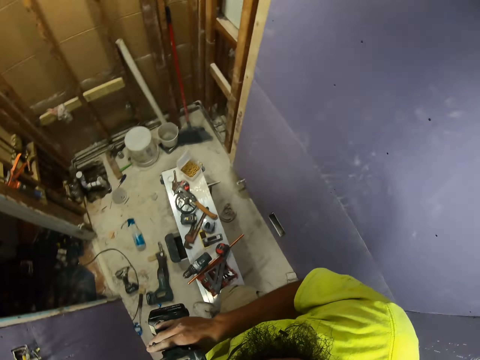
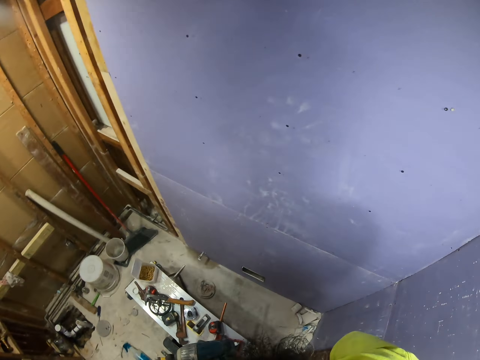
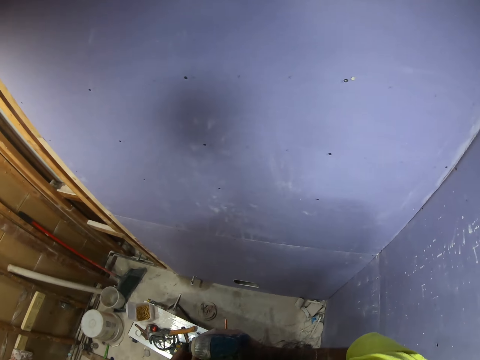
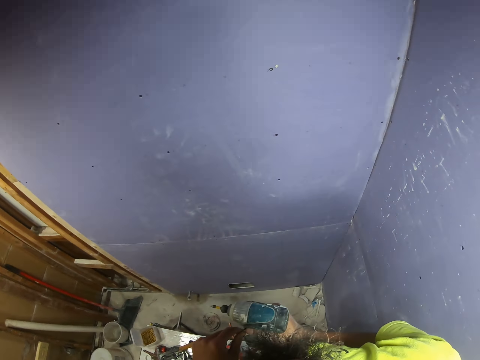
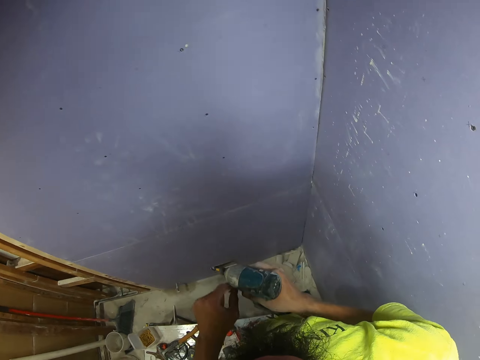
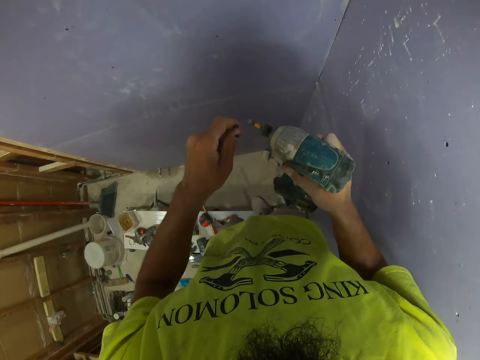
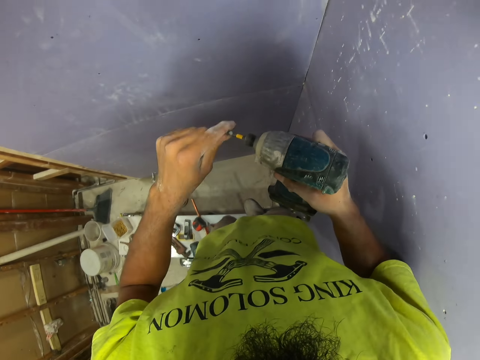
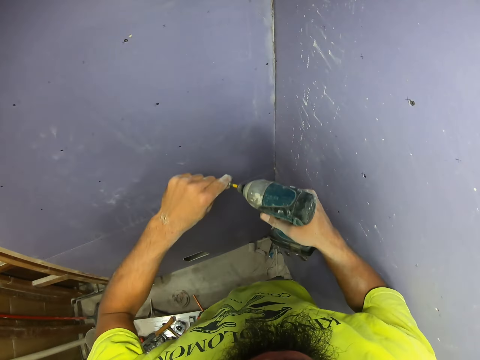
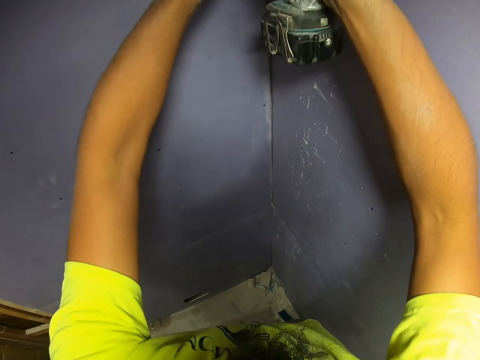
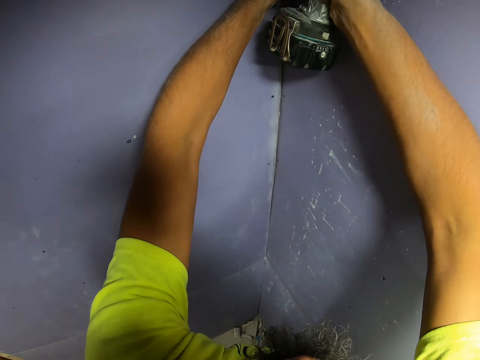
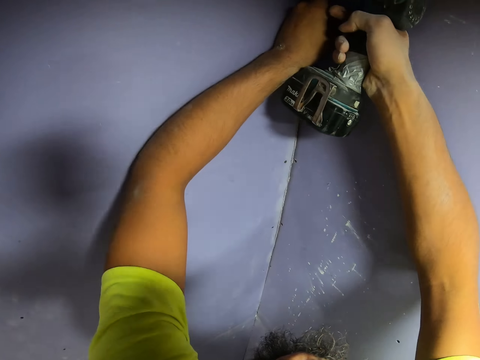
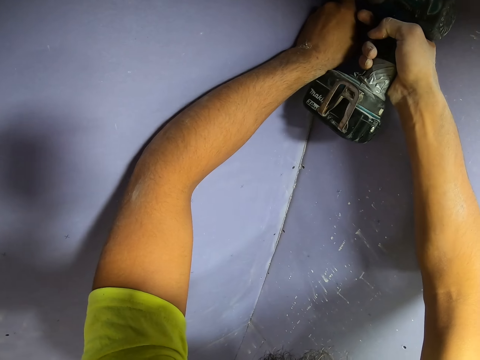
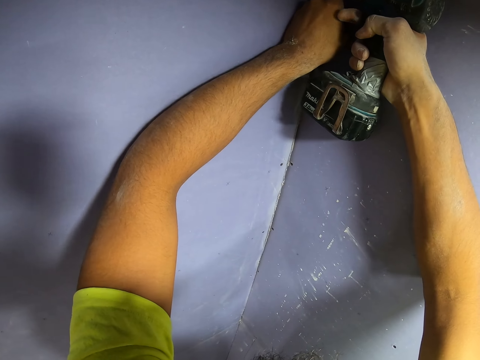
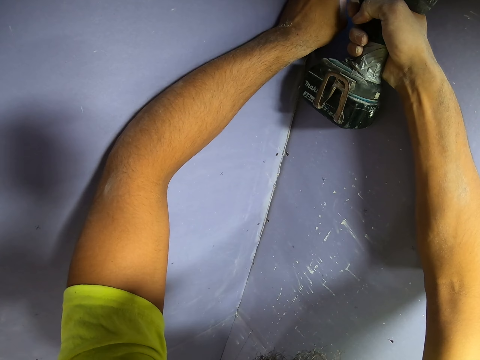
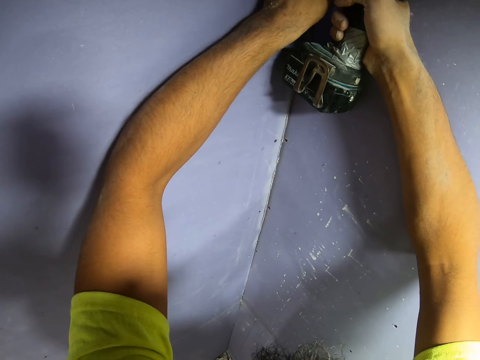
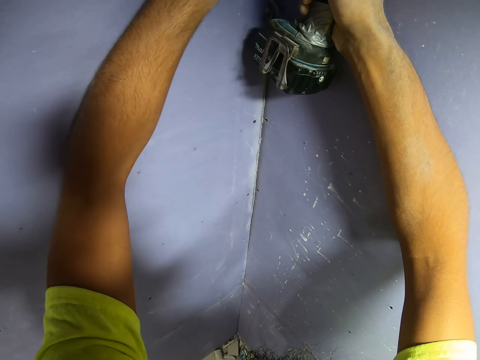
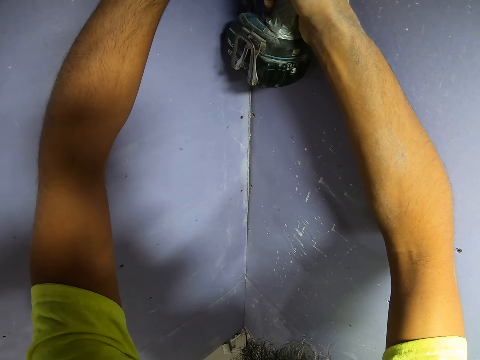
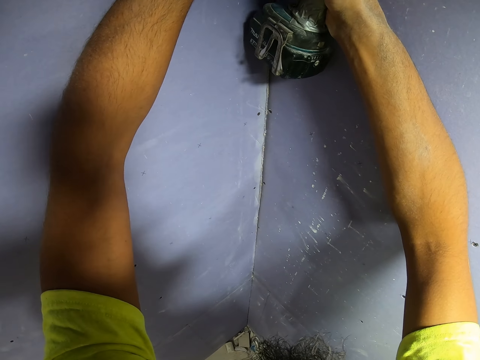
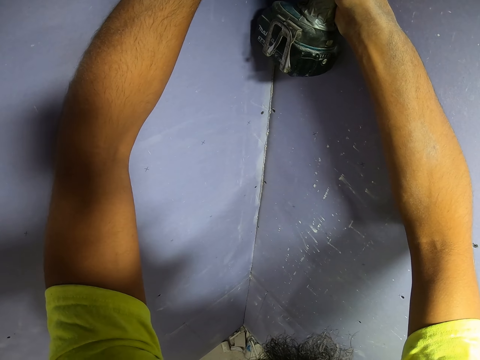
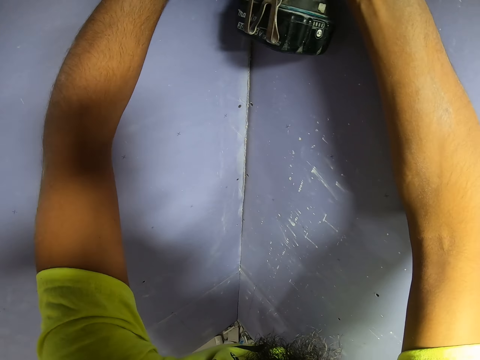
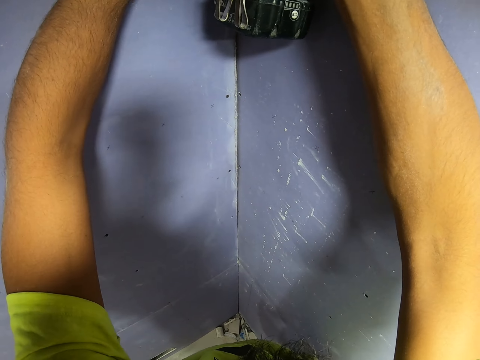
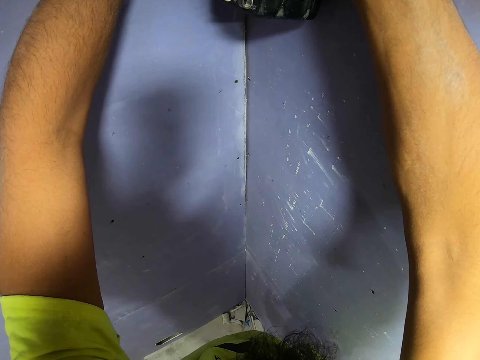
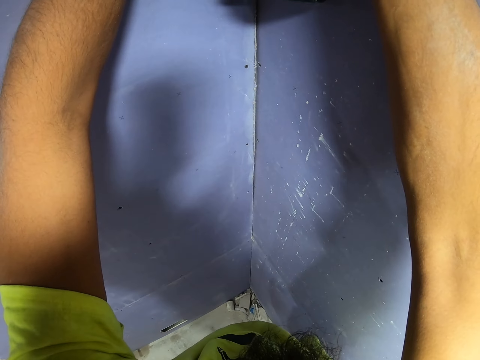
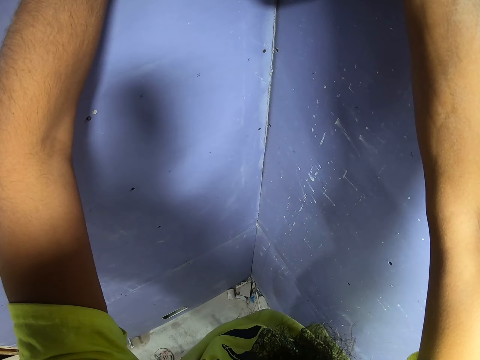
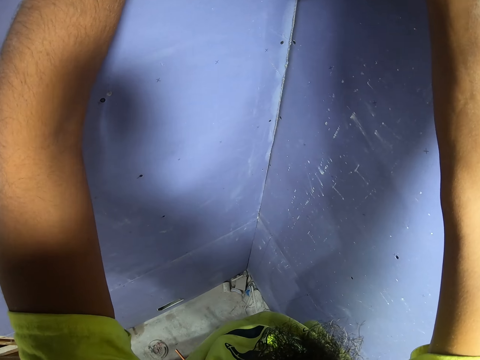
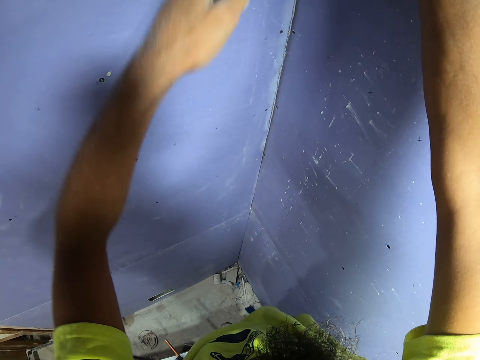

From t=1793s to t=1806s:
The camera wearer takes the impact driver from the right hand. They look at the floor. They put the screw on the impact driver. They drill the screw into the board.

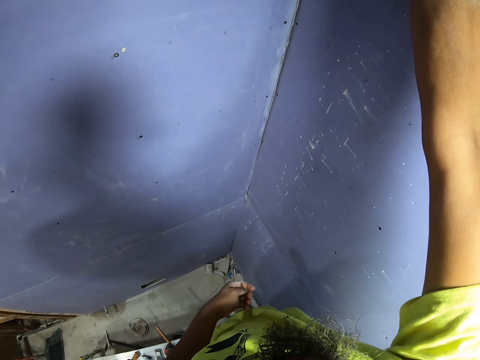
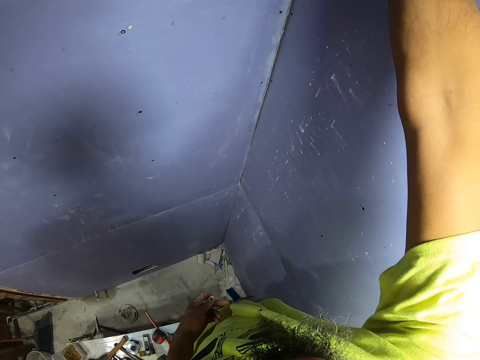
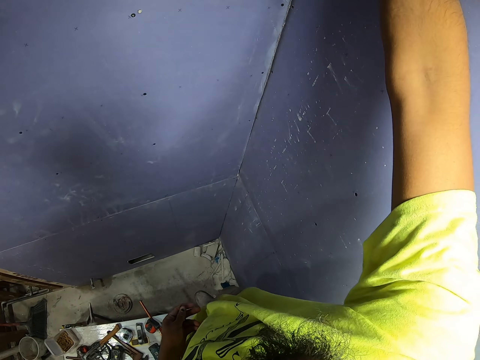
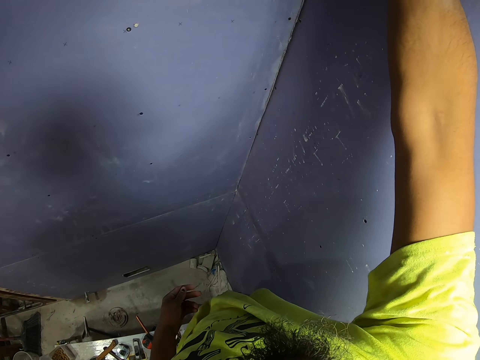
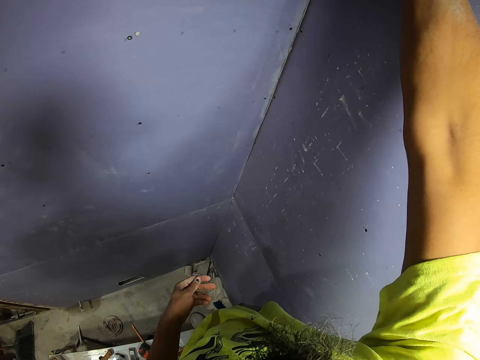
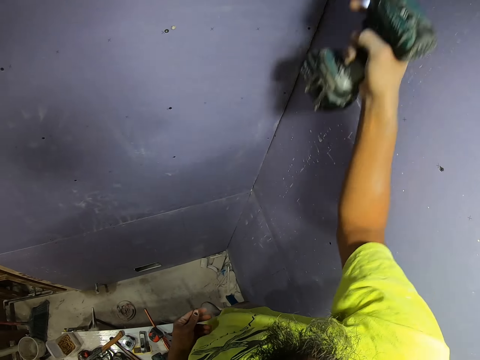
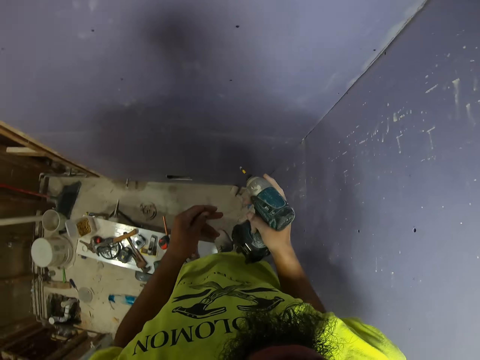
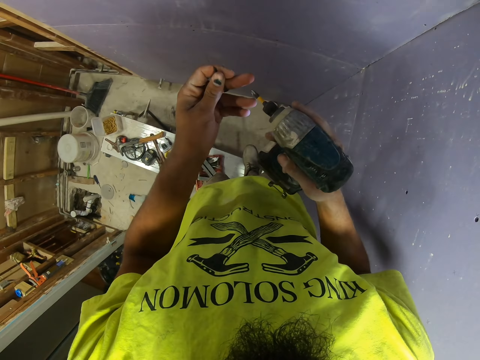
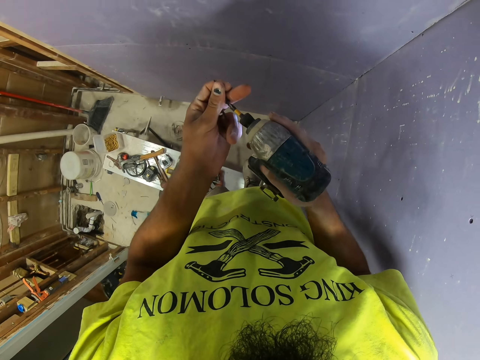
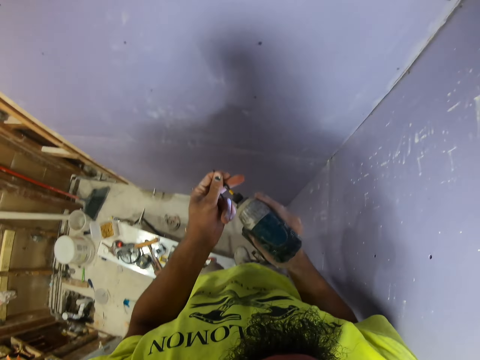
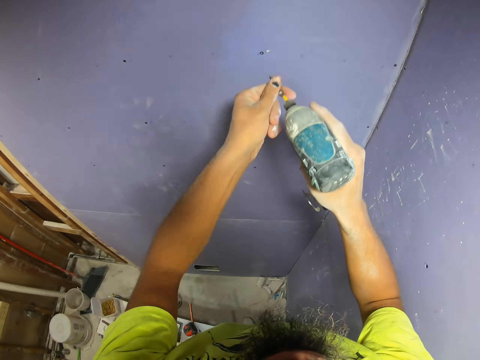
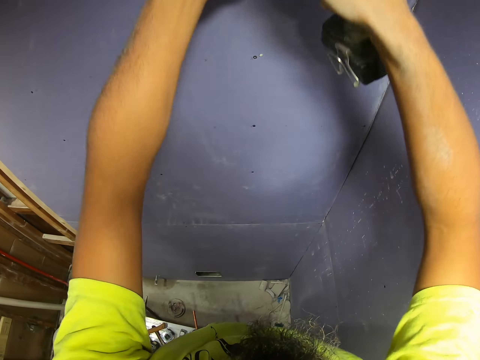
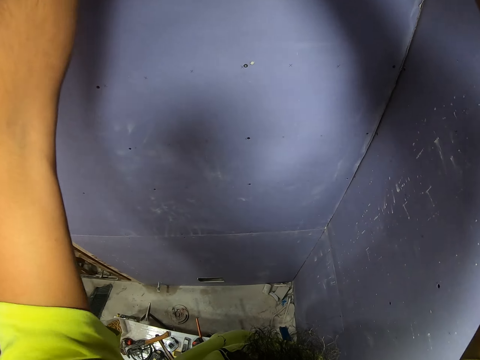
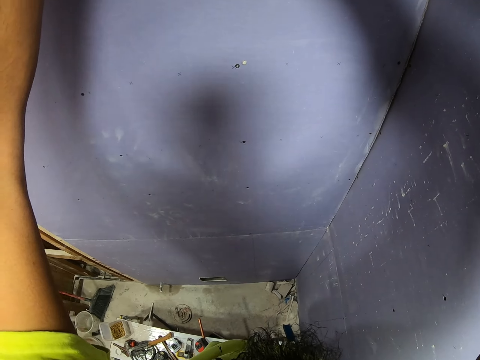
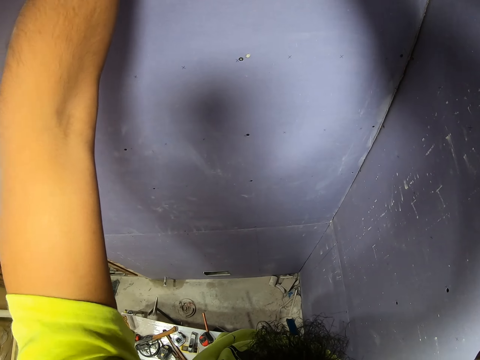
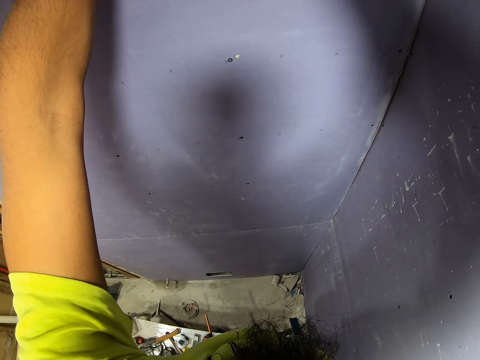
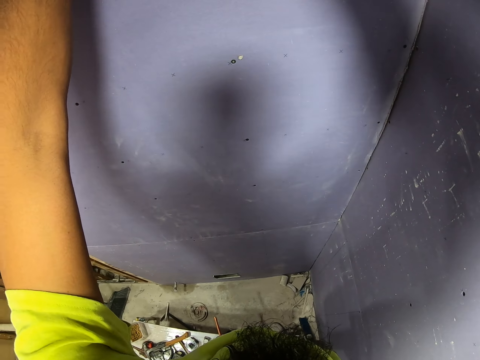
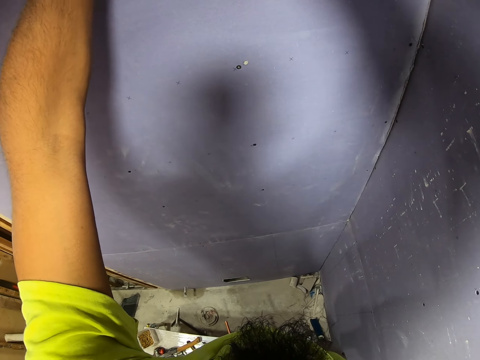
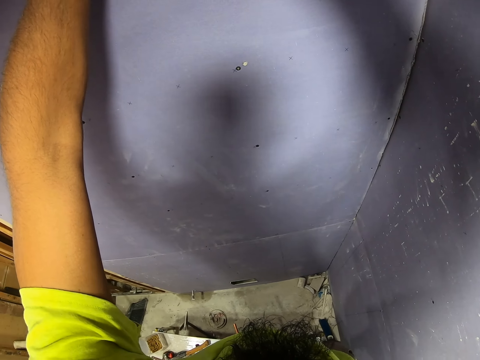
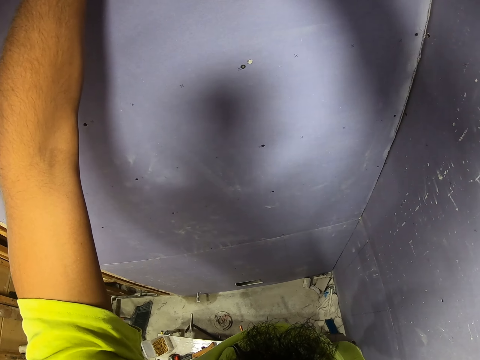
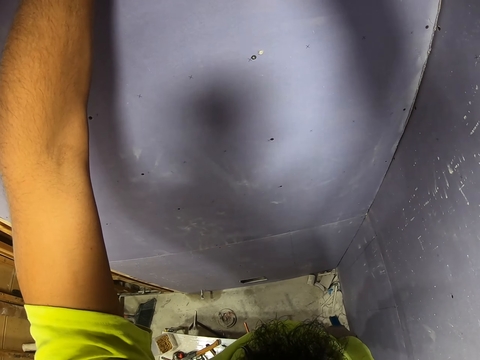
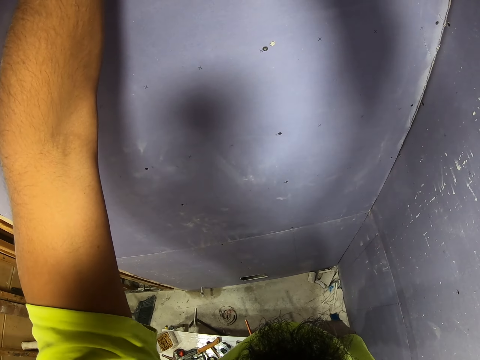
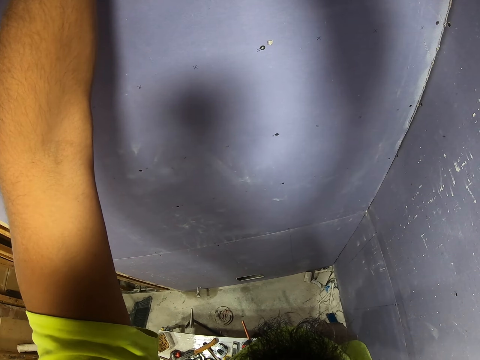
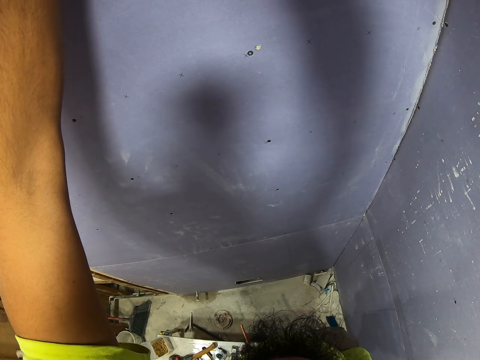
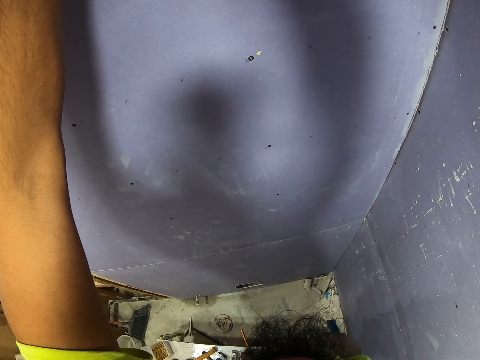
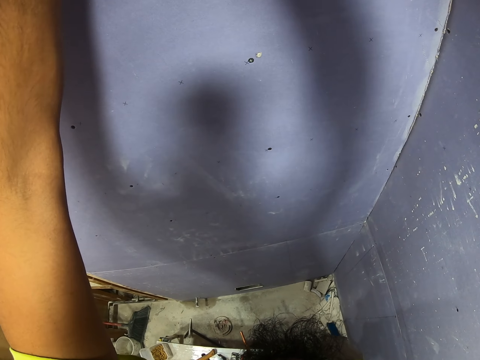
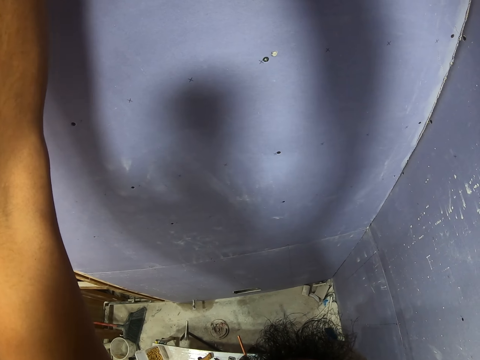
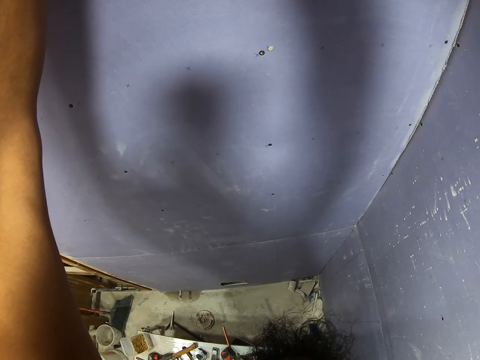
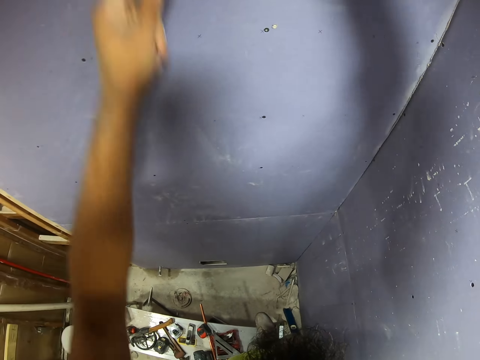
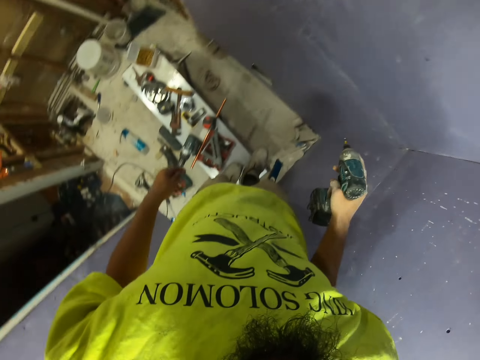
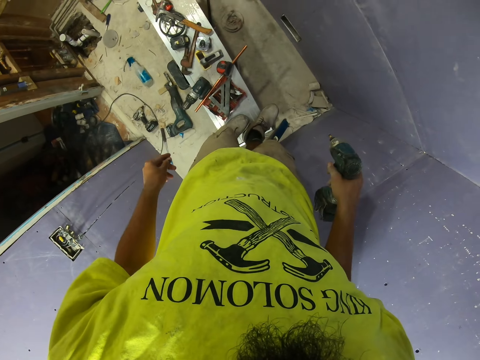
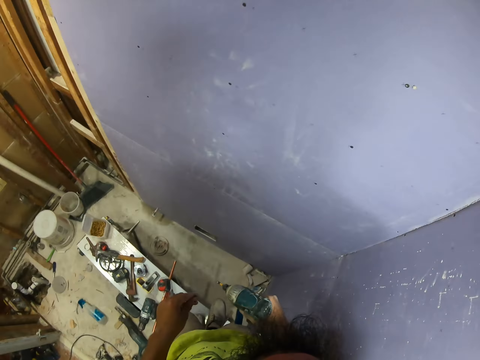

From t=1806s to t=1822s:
The camera wearer lowers the impact driver. They put the screw on the impact driver. They drill the screw into the board. They lower the impact driver.
